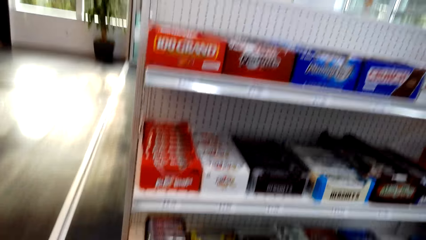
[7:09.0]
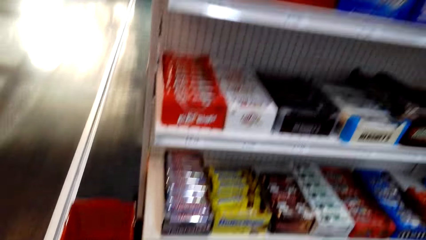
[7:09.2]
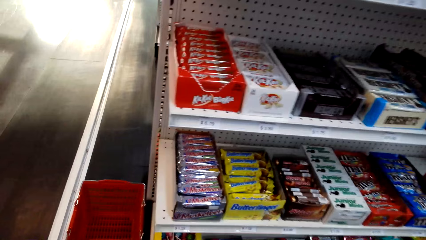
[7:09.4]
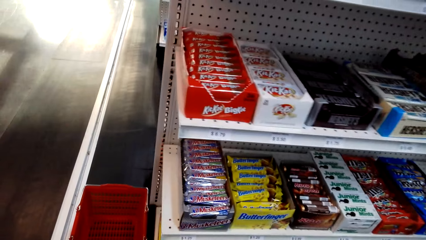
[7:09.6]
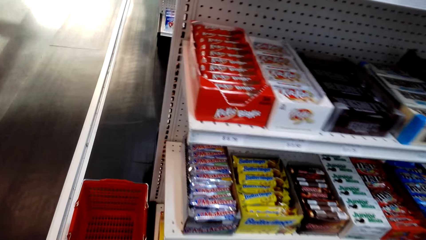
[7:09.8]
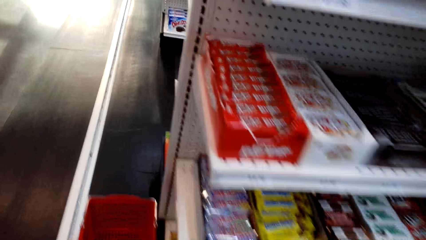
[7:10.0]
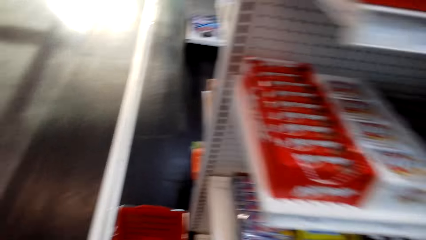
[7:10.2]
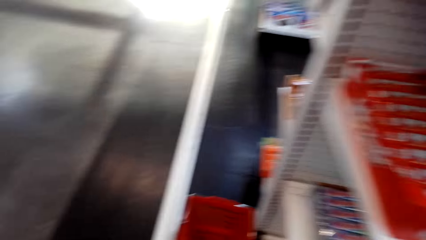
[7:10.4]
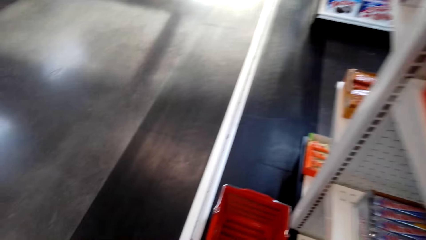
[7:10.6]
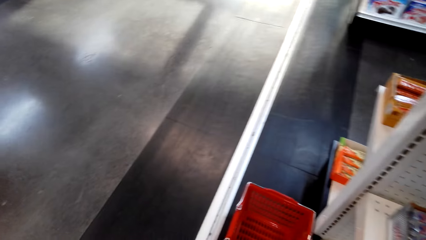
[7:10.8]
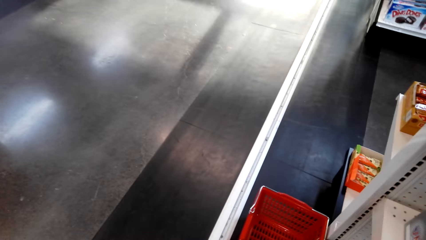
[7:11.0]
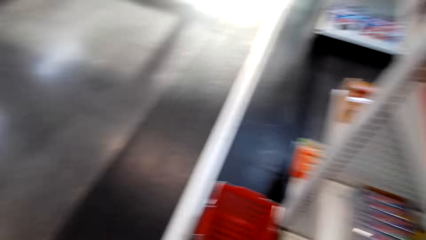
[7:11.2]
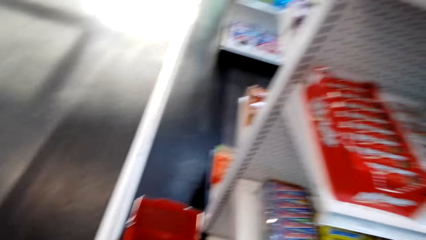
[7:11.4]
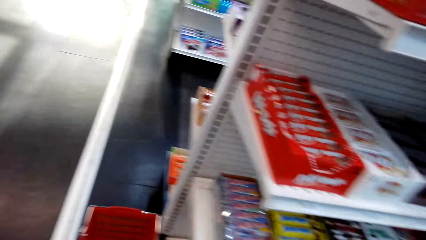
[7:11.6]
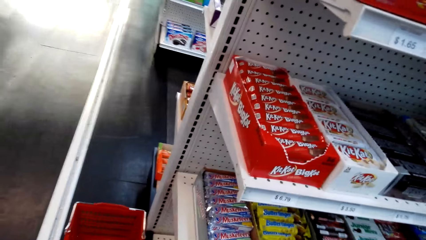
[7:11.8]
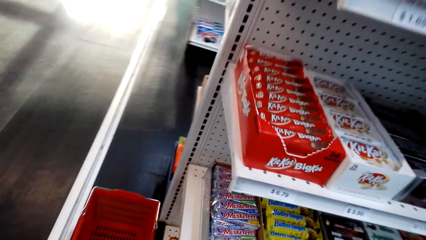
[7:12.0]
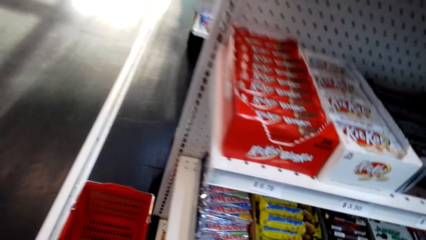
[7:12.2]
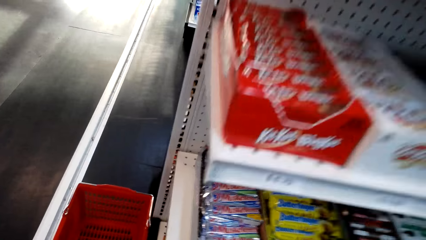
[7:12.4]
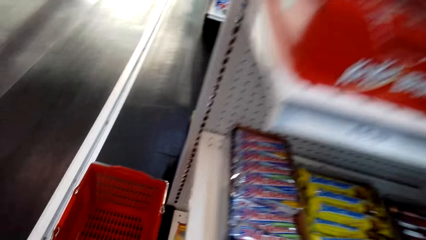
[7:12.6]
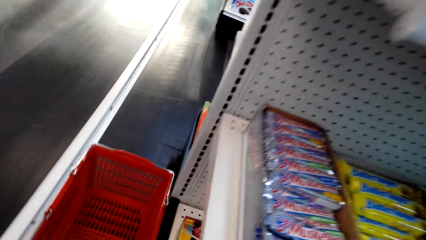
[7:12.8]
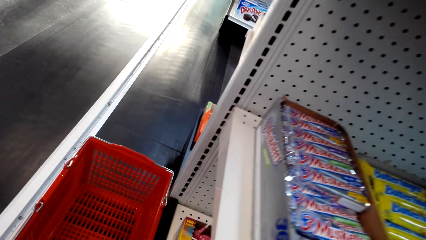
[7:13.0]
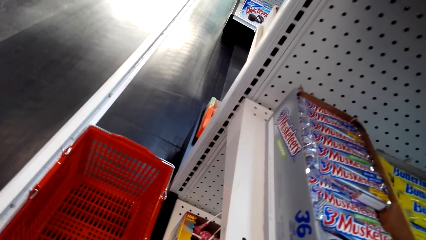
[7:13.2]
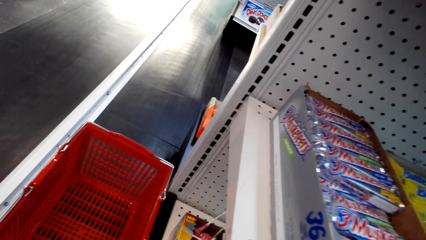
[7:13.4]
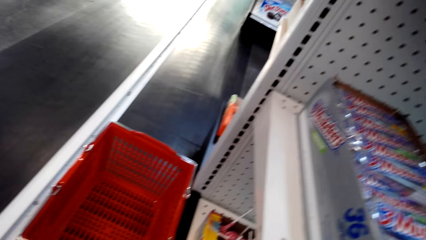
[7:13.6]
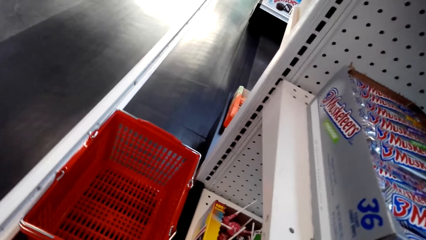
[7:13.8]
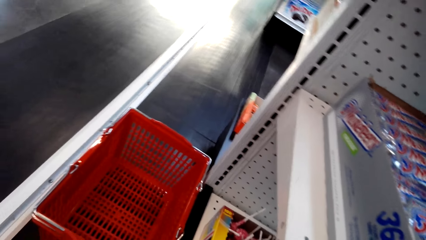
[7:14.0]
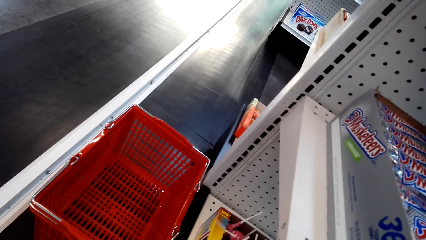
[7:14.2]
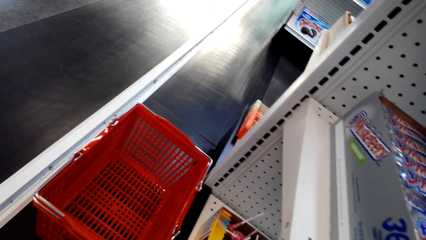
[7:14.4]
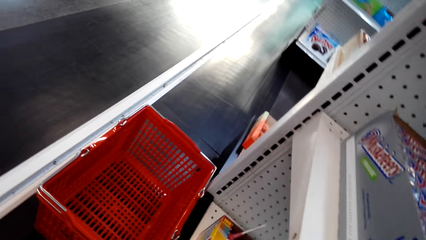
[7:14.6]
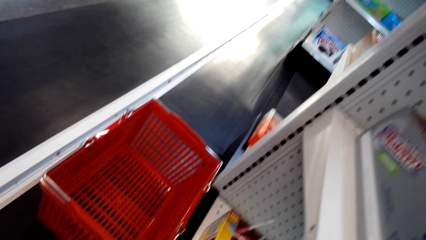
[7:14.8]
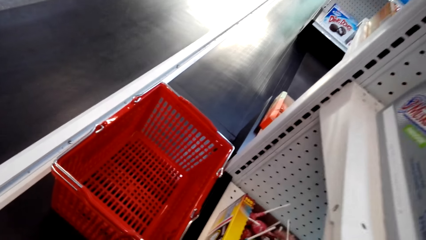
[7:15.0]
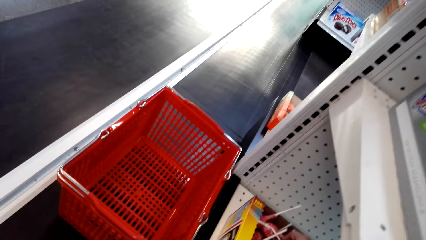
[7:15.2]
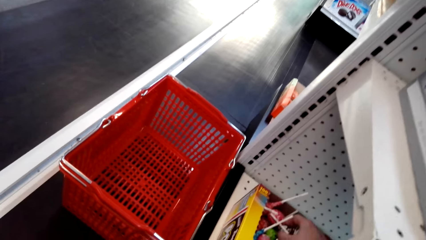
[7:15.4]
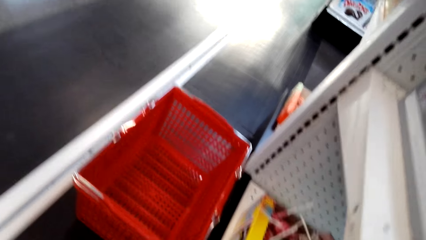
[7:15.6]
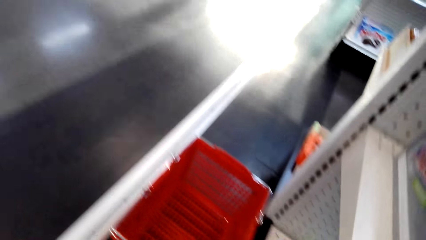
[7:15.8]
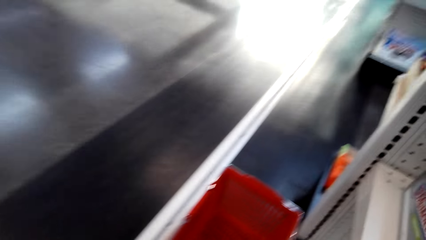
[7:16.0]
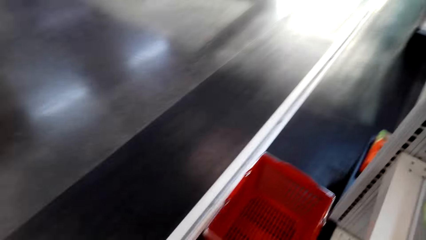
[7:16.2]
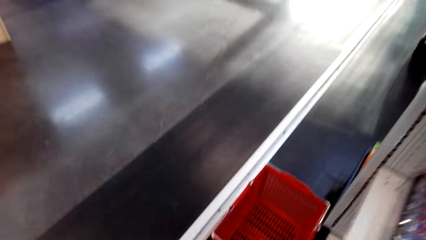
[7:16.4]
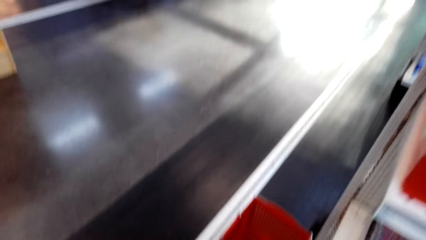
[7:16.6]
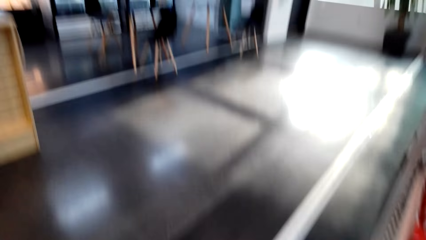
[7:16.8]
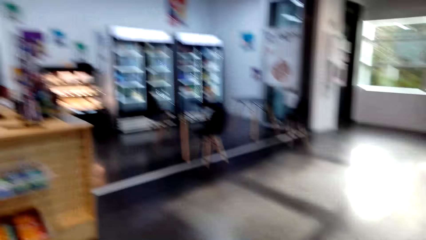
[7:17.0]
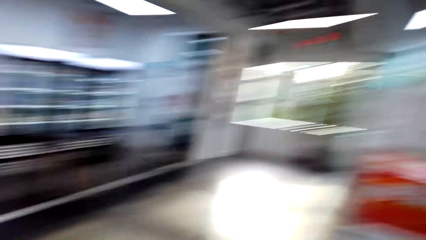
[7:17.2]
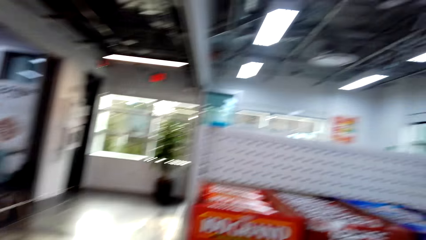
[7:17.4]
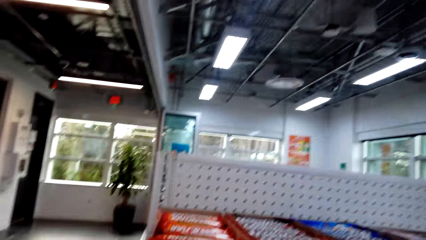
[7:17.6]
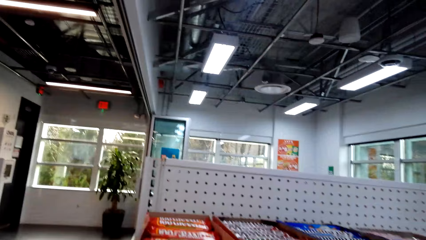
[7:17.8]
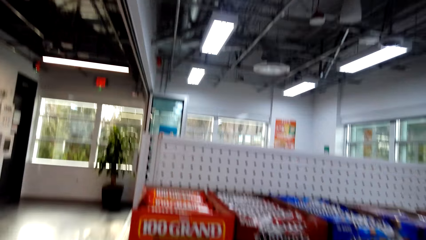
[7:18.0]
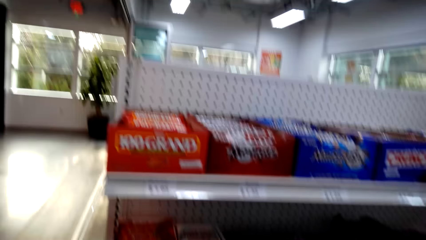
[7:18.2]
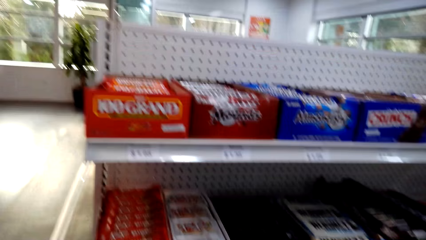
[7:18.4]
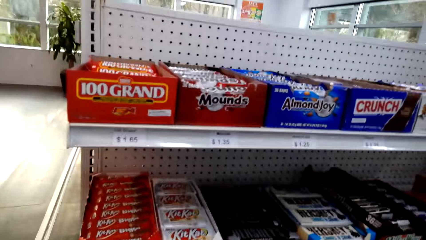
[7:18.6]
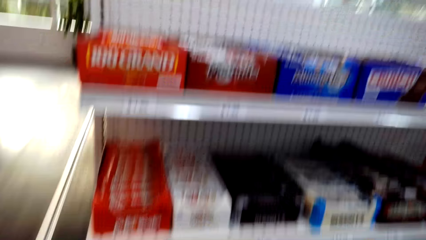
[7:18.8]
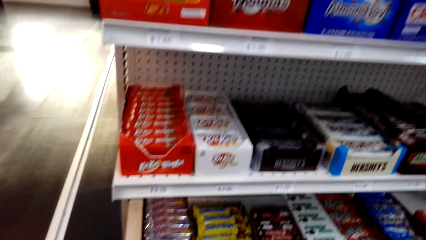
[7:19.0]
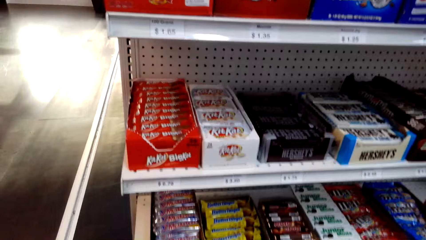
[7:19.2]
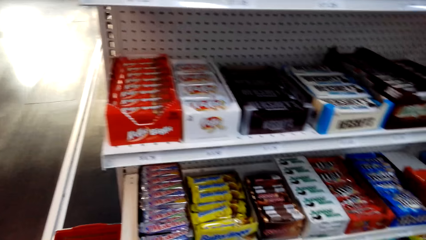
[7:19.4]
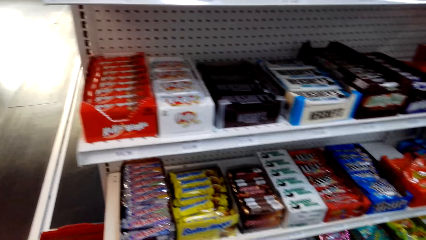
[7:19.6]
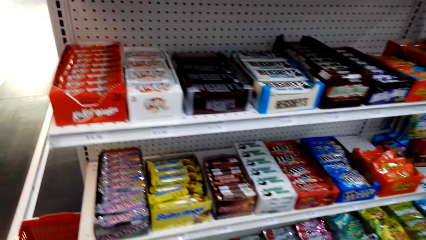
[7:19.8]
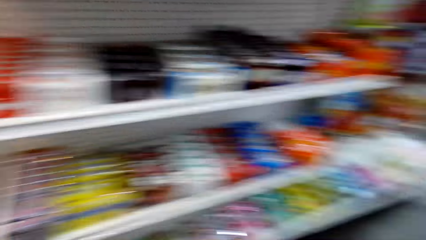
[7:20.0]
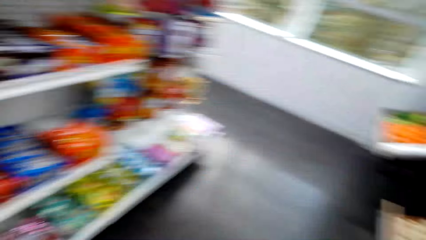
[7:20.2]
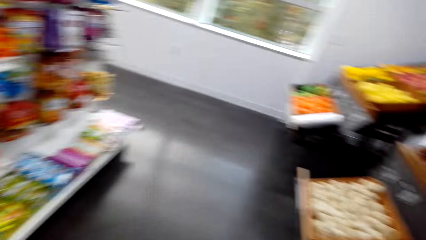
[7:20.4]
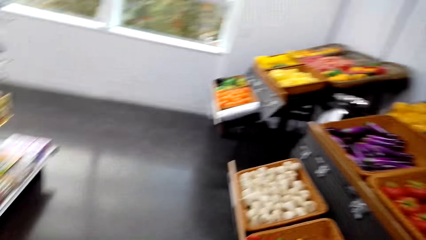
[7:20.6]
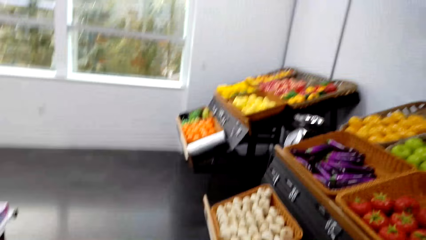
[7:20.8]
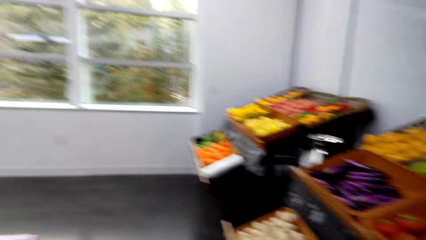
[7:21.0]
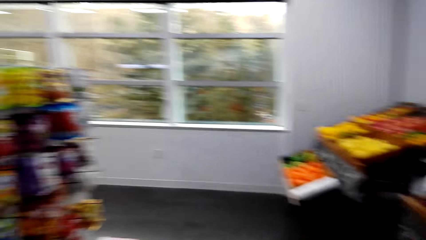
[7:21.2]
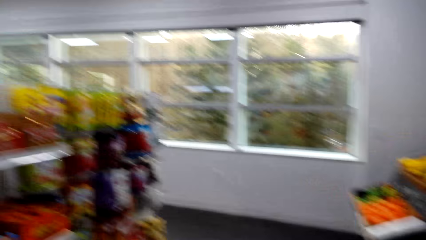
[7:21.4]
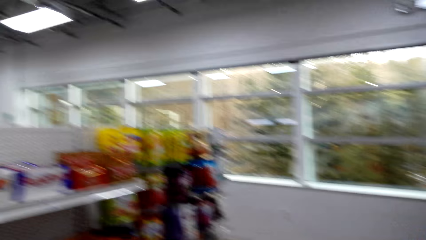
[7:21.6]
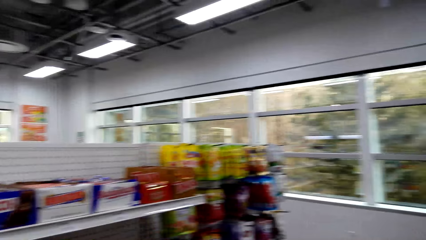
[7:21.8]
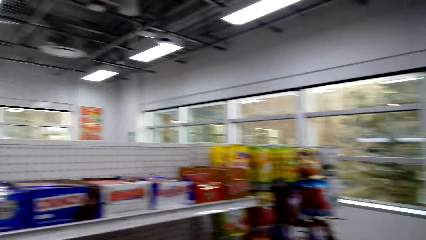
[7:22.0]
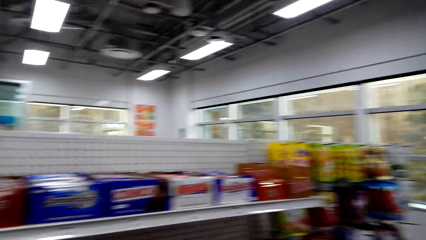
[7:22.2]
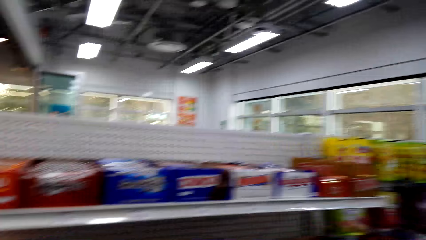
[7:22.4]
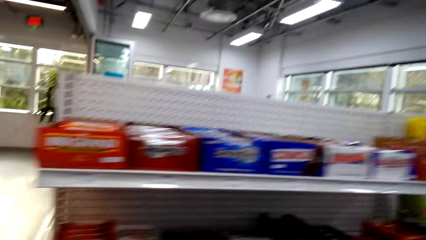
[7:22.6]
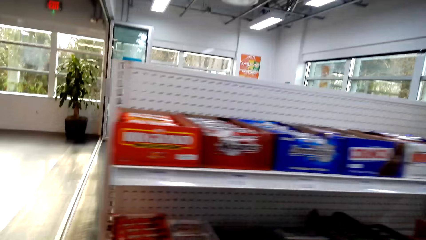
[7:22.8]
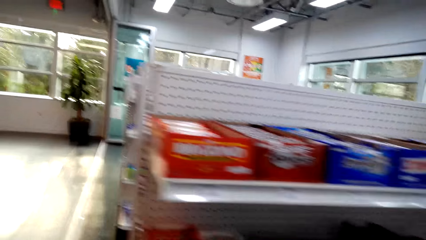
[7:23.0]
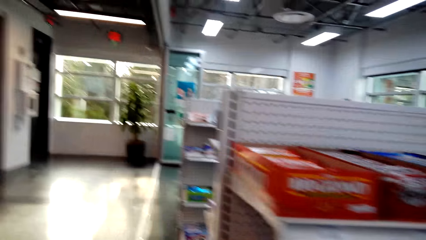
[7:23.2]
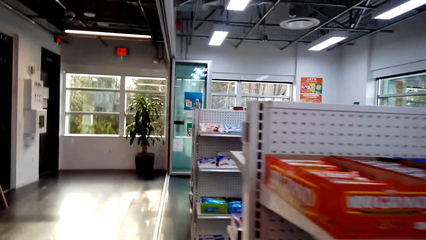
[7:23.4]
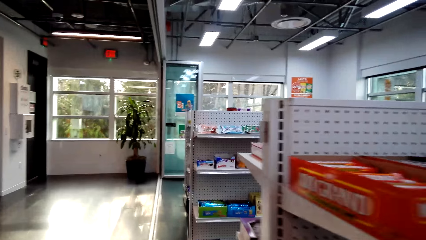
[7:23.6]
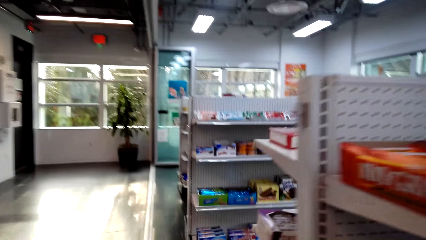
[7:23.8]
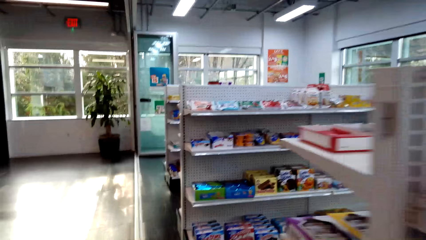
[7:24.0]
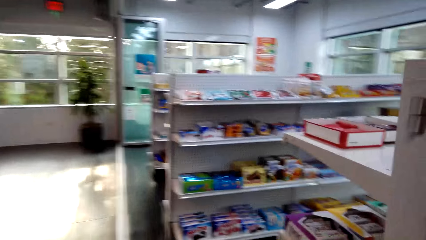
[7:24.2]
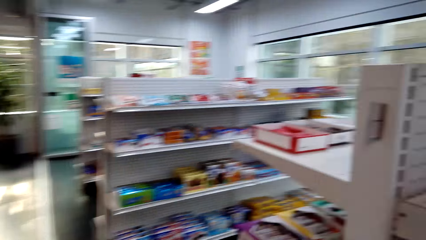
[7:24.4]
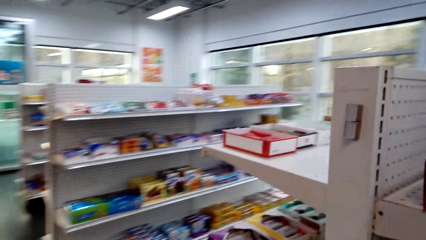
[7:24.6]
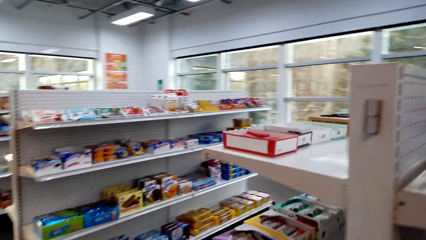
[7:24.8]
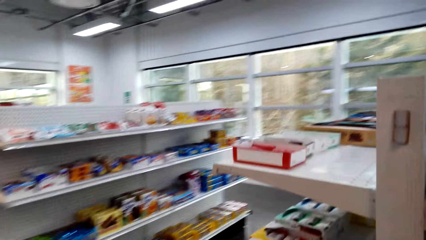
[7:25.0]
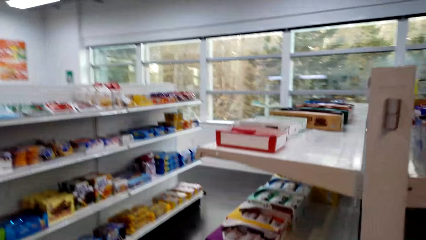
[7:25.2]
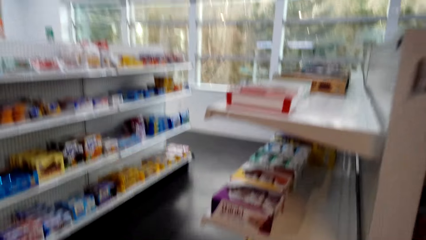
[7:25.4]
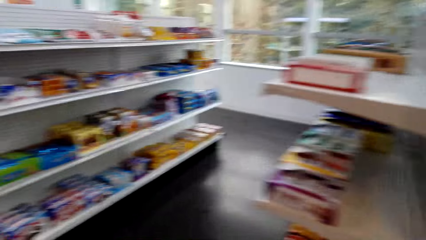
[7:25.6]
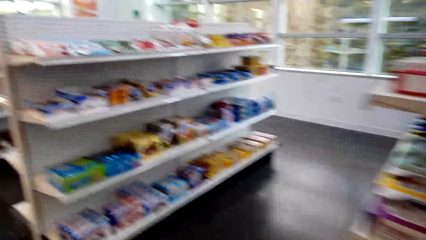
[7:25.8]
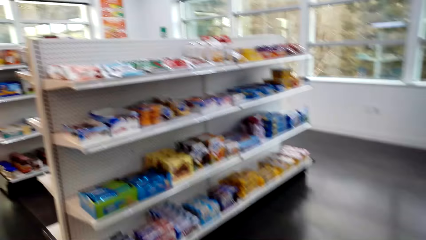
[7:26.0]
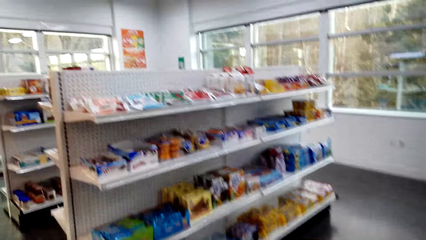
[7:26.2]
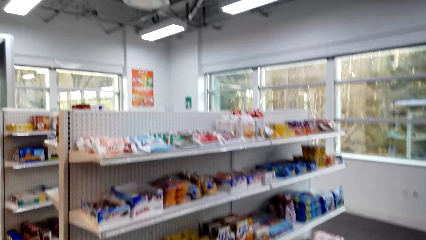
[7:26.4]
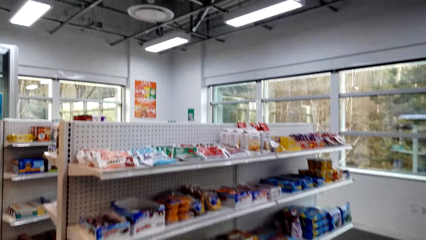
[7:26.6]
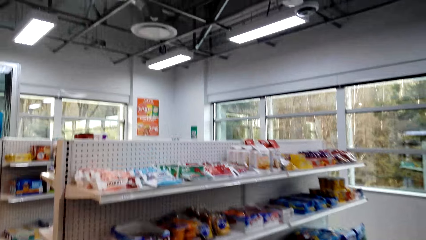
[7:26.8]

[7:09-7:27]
The camera wearer looks around. They pick up something from the shelf. They walk around the room. They look around. They turn around. They walk in a supermarket. They look around. They walk in a supermarket.
